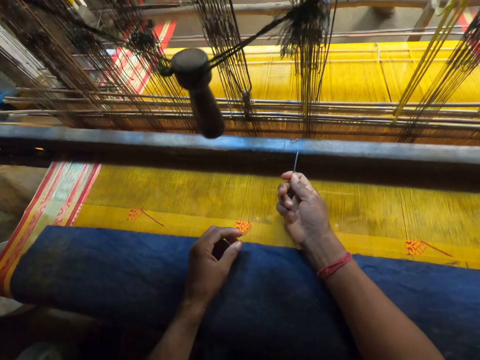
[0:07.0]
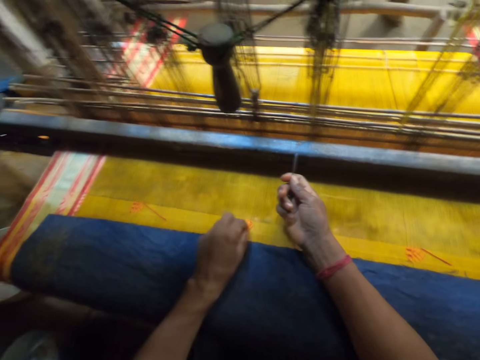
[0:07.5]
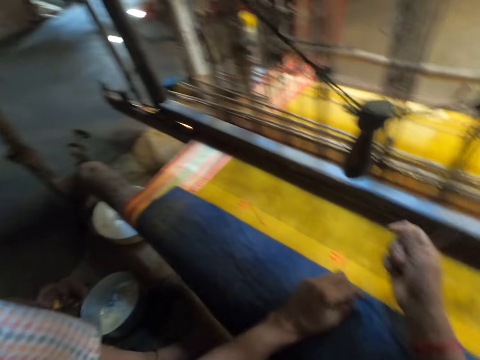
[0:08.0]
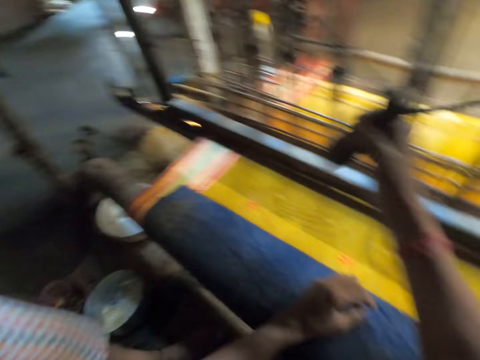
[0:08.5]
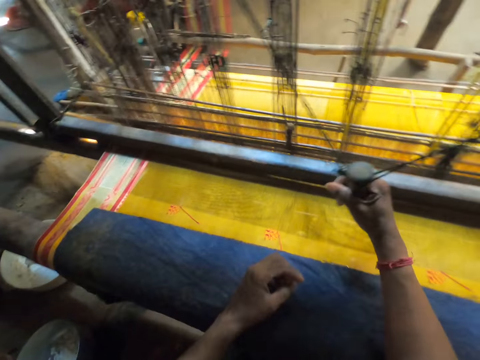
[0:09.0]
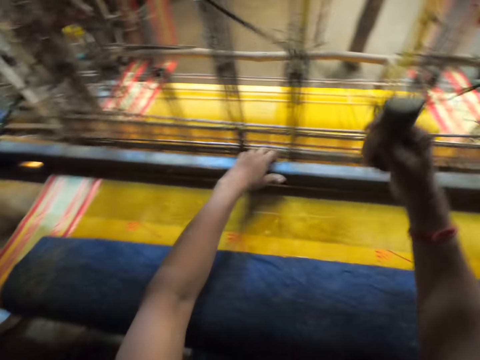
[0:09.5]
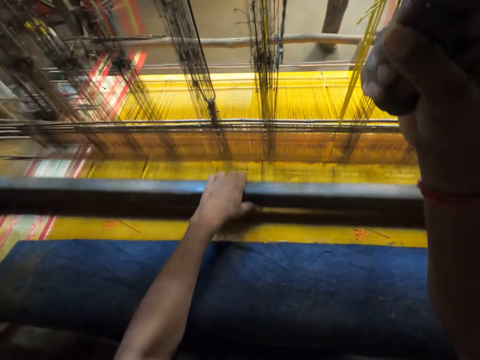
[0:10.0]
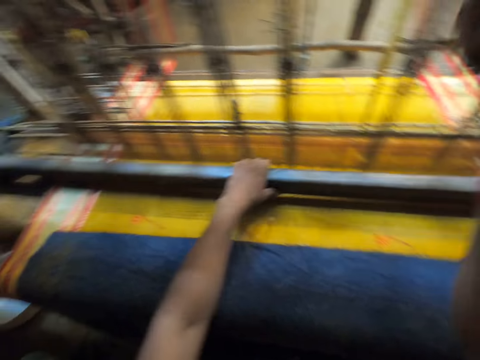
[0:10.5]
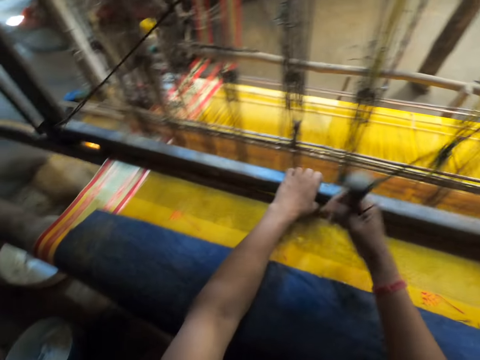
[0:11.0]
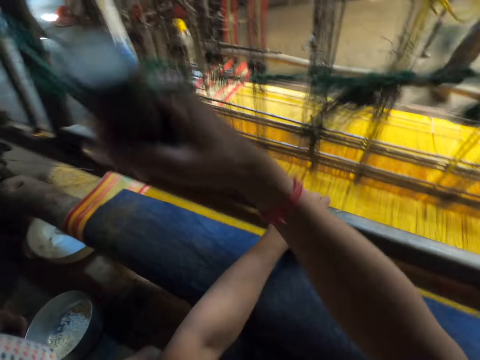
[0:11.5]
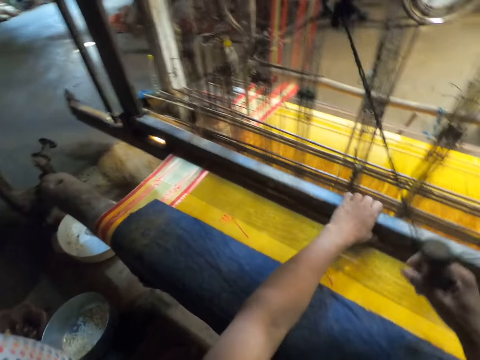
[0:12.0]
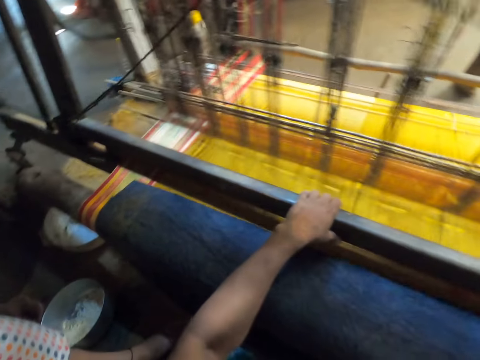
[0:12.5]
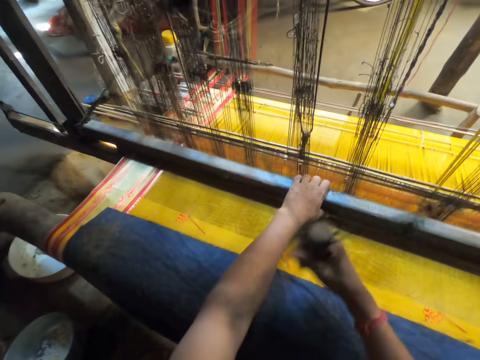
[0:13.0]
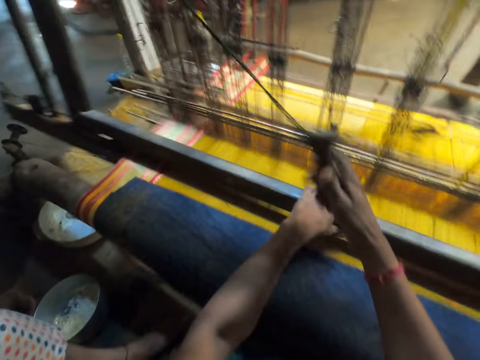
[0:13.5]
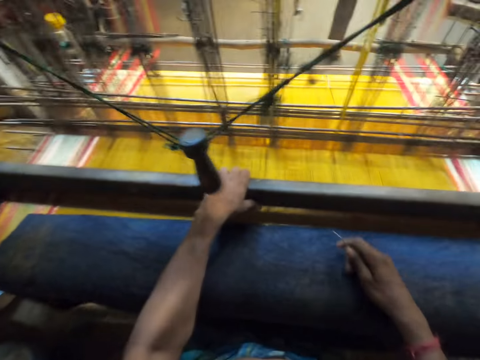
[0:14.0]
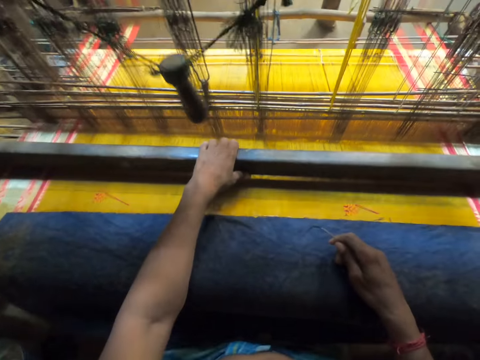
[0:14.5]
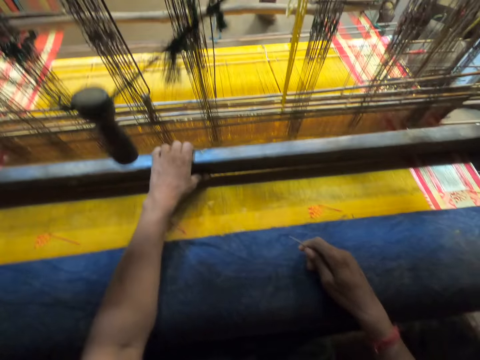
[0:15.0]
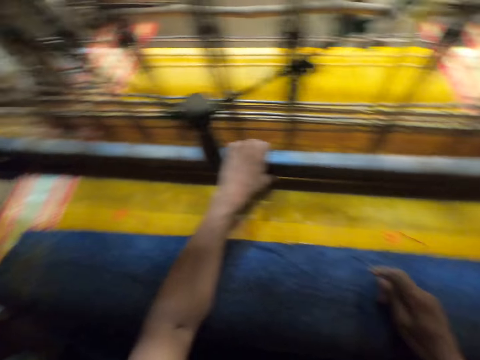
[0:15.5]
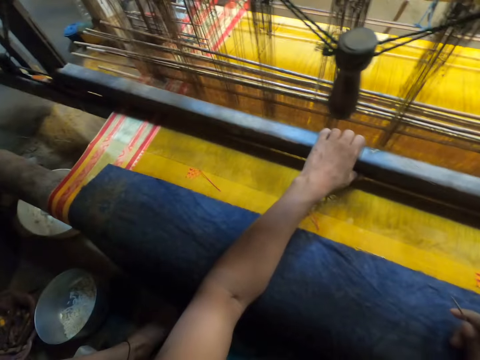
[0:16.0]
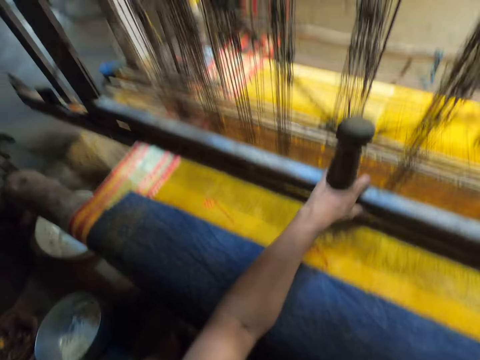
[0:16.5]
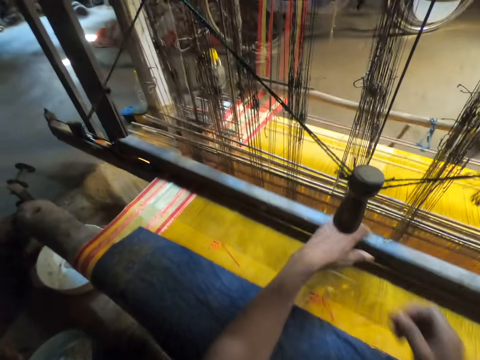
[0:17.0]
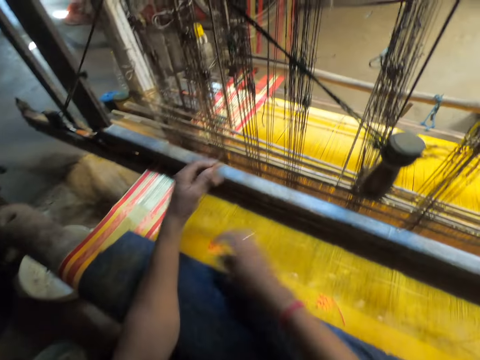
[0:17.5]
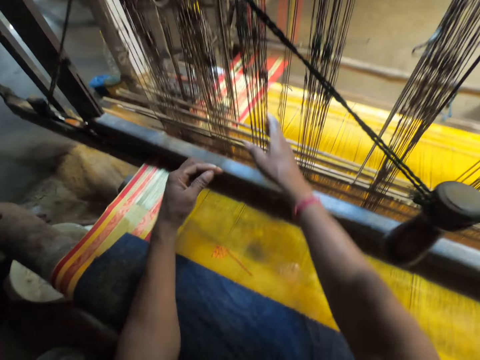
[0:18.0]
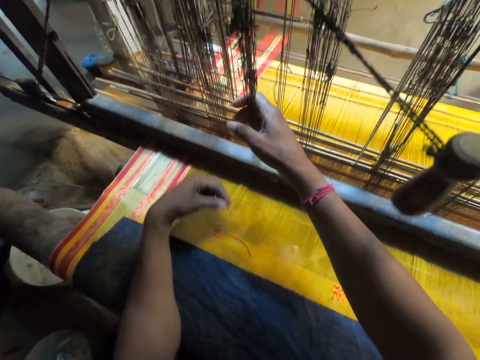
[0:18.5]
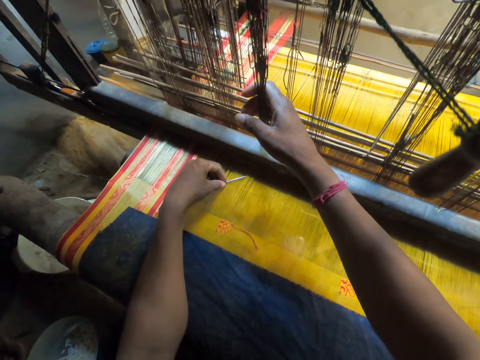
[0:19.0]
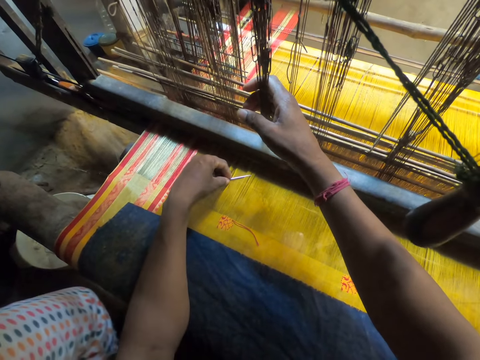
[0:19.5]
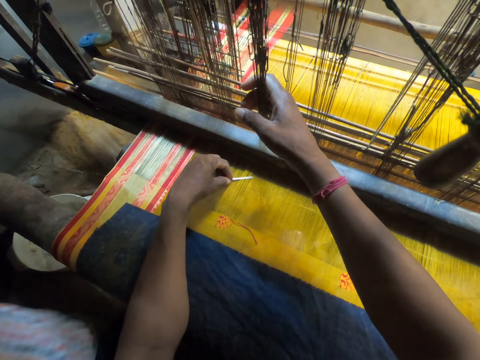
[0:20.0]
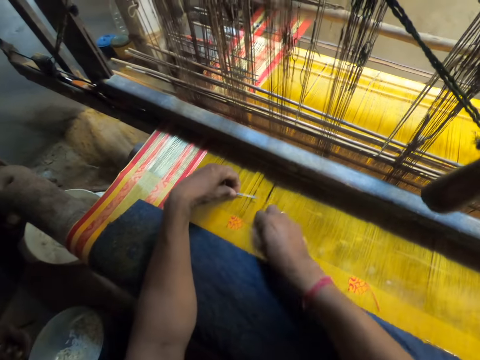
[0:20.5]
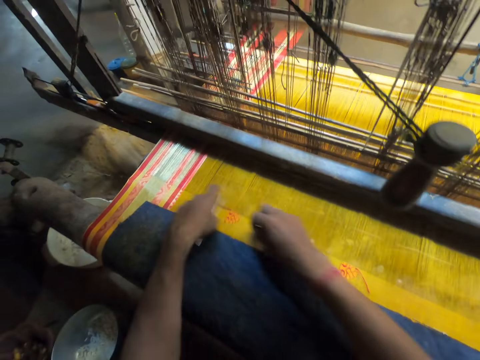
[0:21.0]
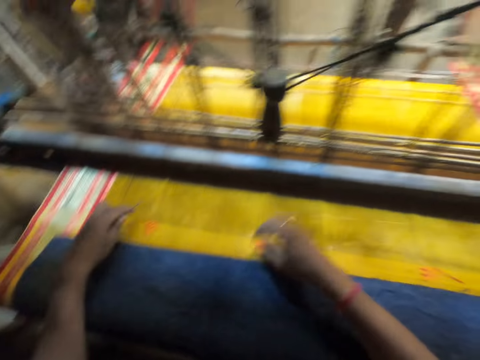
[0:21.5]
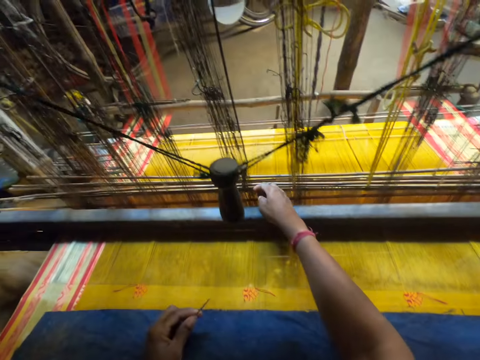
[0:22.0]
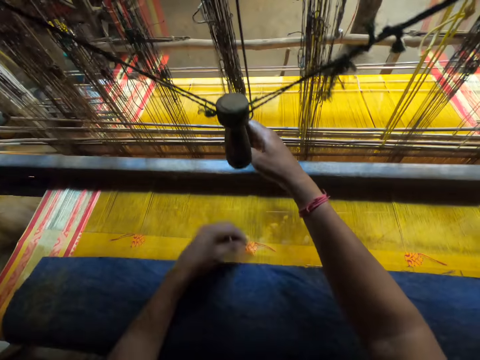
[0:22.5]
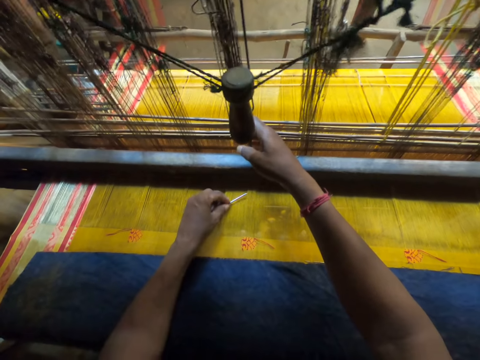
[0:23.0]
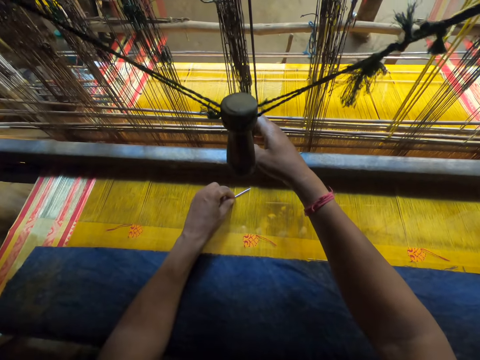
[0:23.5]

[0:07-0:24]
The camera wearer touches a weft on the fabric with his left hand. He holds the pull cord or rope of a loom with his right hand. He swings the rope. He holds the batten of the loom with his left hand and weaves the fabric with the loom with both hands. He pulls the rod. He looks at the knitting threads. He passes the needle in his right hand to his left hand. He holds the threads. He pulls the warp thread with his right hand. He taps the fabric with his left hand. He adjusts the threads using a knitting needle. He passes a weft through the fabric with both hands. He holds the threads. He pulls the warp thread with his right hand. He taps the fabric with his left hand. A girl walks across the camera wearer.

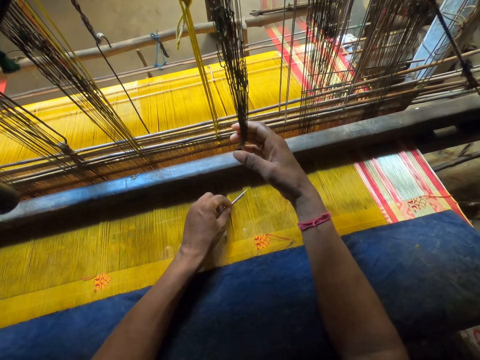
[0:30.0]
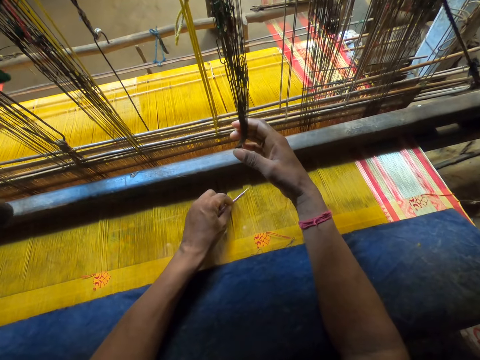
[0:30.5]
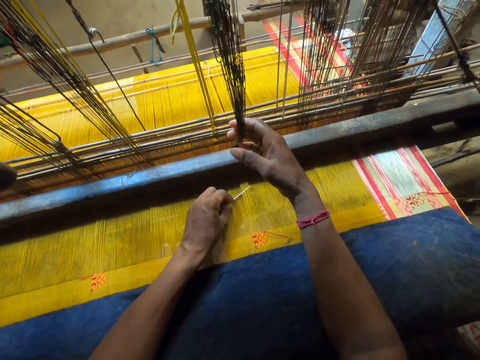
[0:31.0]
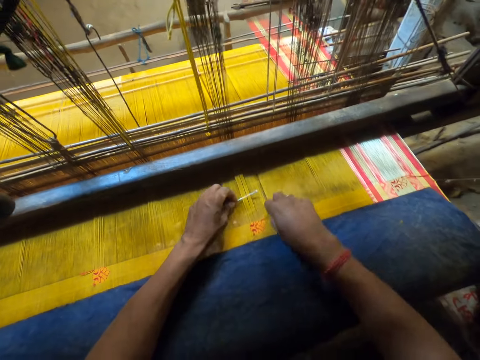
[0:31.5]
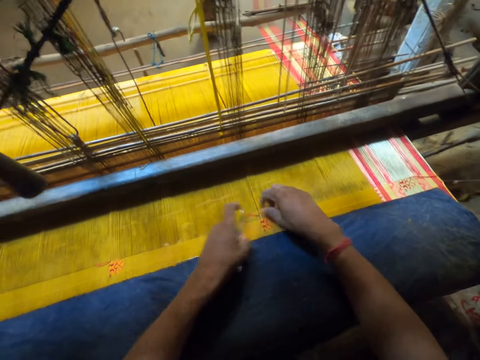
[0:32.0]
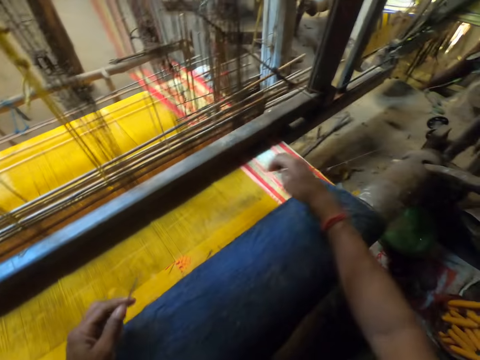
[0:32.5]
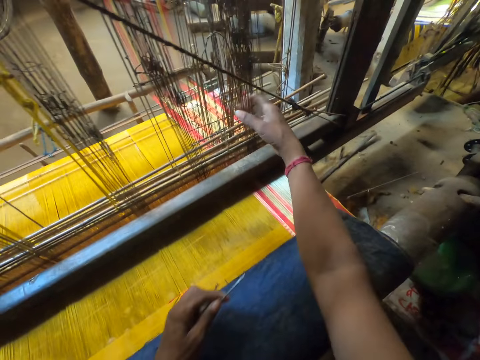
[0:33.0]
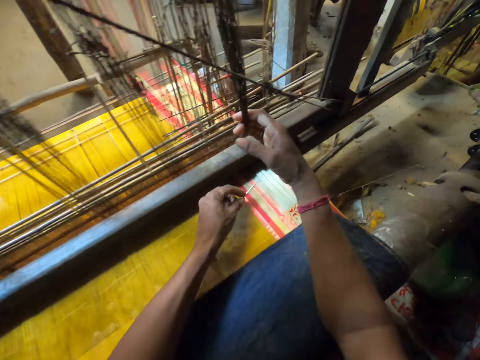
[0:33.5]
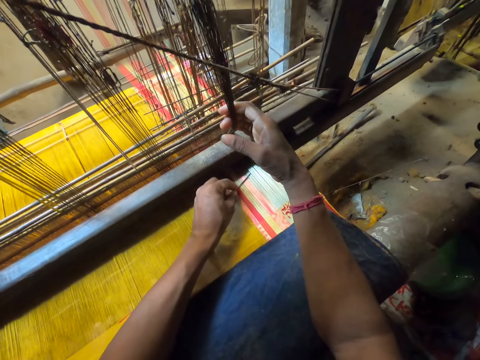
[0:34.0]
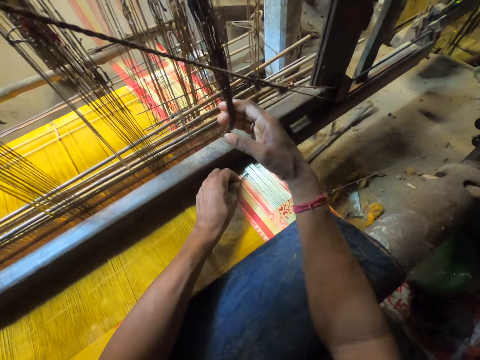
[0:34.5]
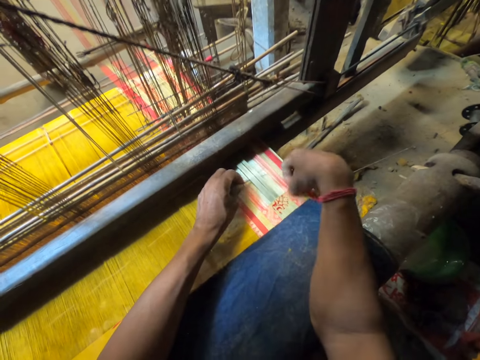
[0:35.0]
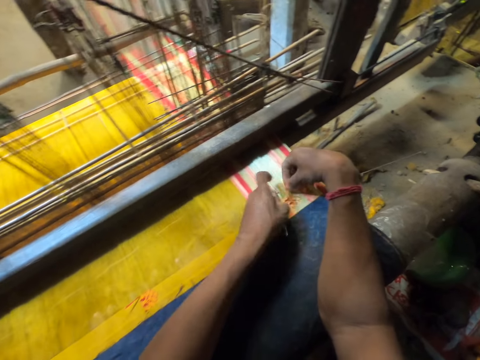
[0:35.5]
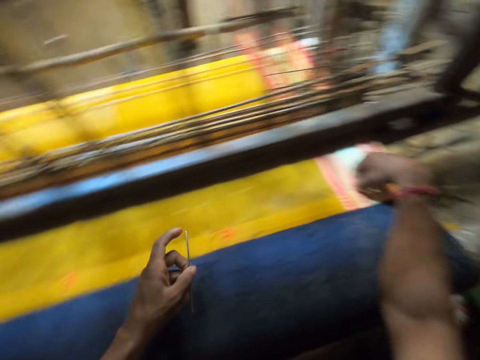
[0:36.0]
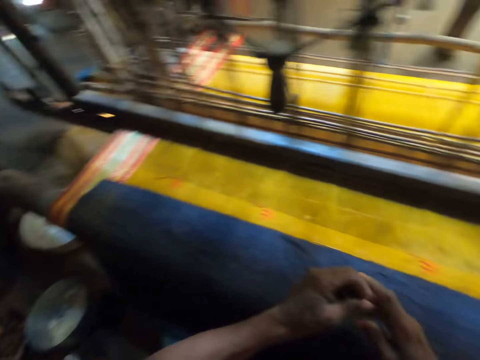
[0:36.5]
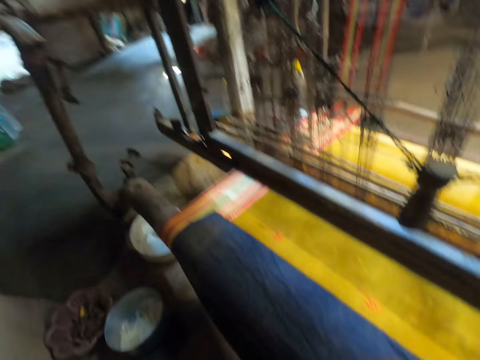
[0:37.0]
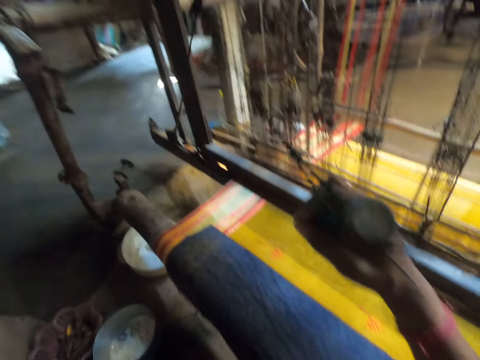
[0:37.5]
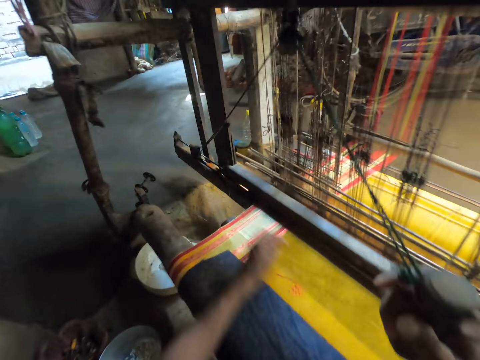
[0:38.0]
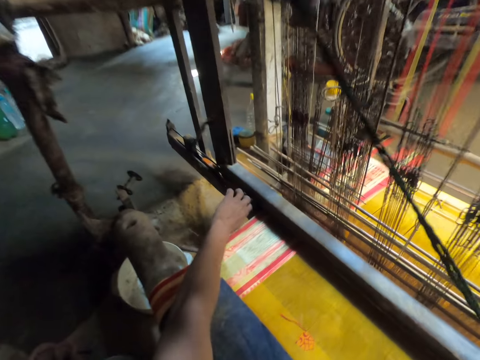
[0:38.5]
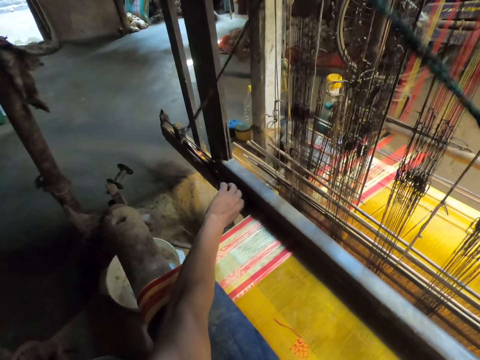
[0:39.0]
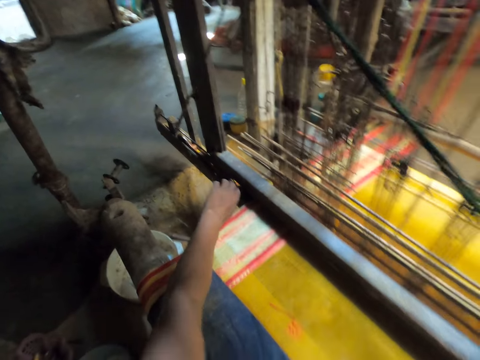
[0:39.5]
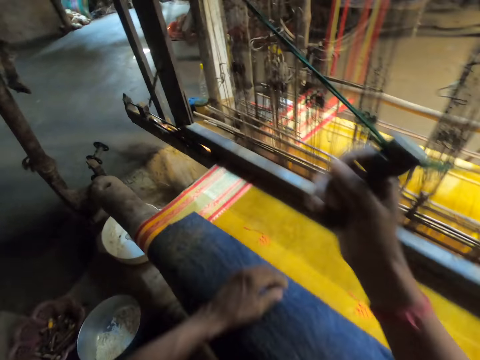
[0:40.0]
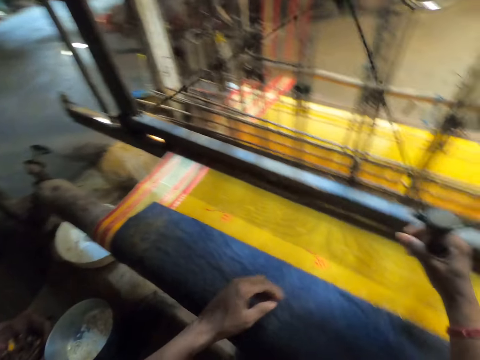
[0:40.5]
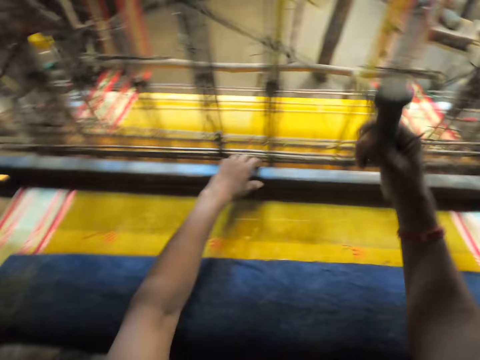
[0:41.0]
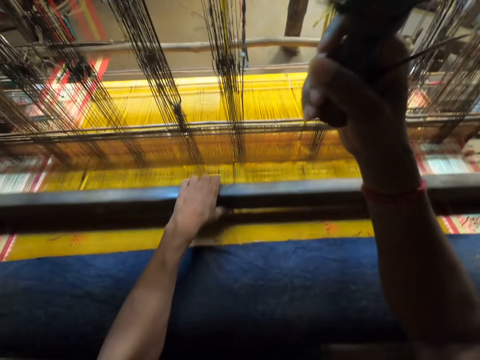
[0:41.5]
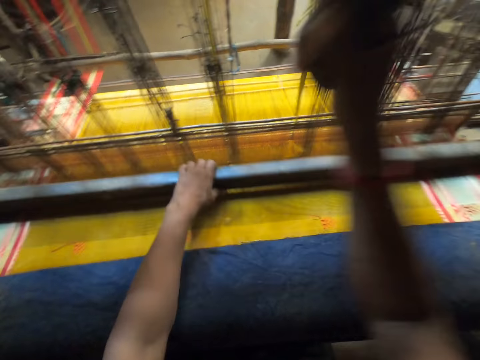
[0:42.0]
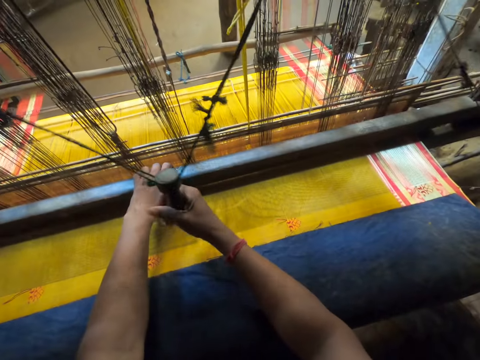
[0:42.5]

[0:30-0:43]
The camera wearer passes a weft through the fabric with both hands. He pulls the warp thread with his right hand. He holds the threads and adjusts the threads using a knitting needle. He passes a weft through the fabric with both hands. He passes the needle in his left hand to his right hand. He grabs the pull cord of the loom with his right hand. He moves a weaving shuttle on the loom with his left hand. He adjusts the rod using his left hand. He swings the rope. He grabs the loom batten with his left hand. He drags the rod on the fabric. He weaves the fabric with the loom with both hands.
